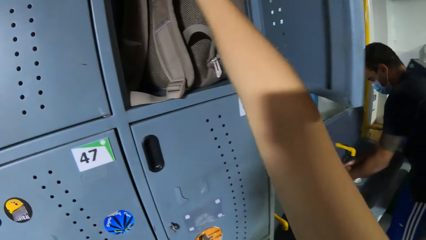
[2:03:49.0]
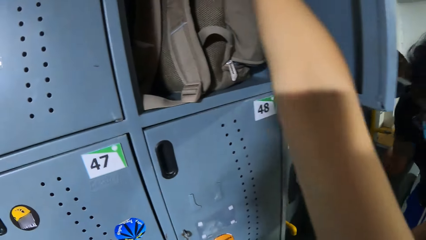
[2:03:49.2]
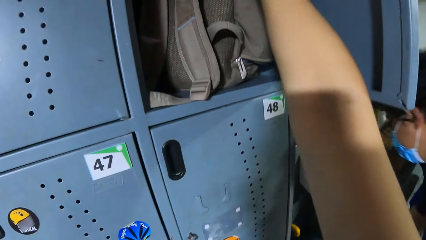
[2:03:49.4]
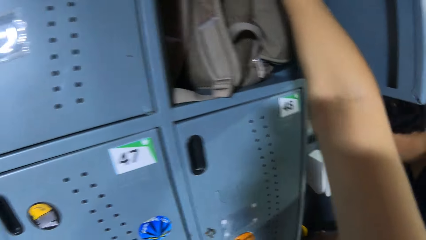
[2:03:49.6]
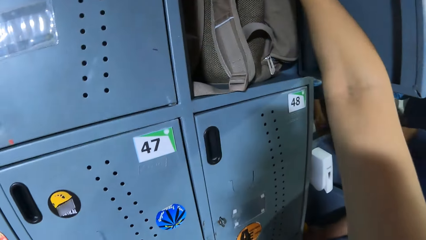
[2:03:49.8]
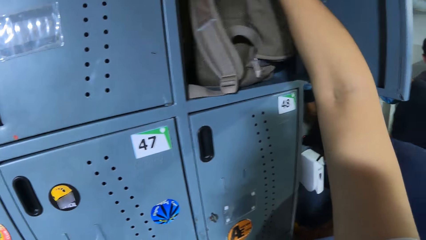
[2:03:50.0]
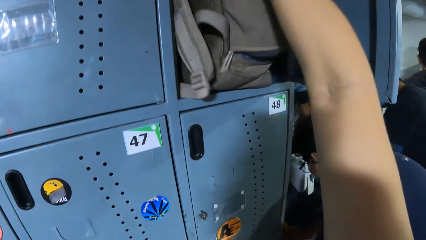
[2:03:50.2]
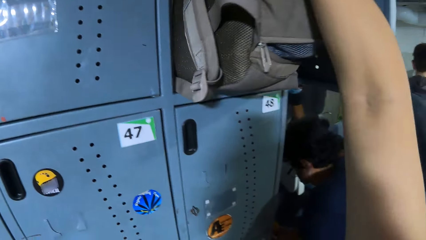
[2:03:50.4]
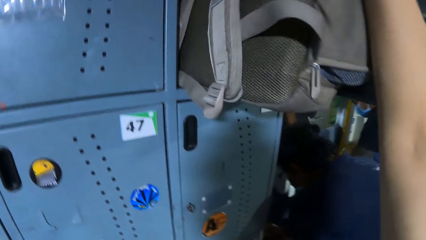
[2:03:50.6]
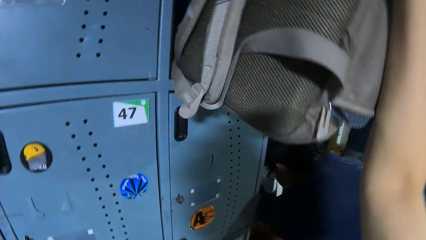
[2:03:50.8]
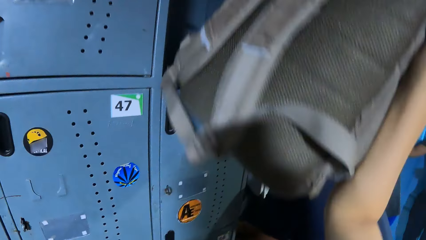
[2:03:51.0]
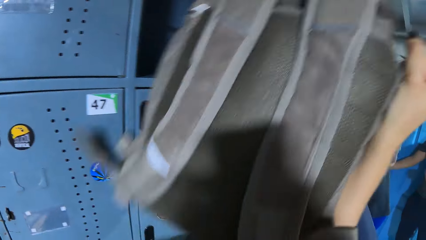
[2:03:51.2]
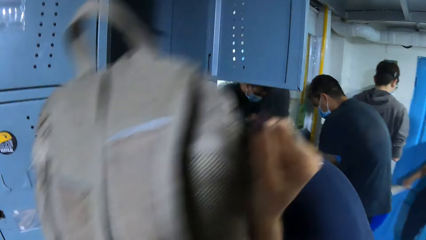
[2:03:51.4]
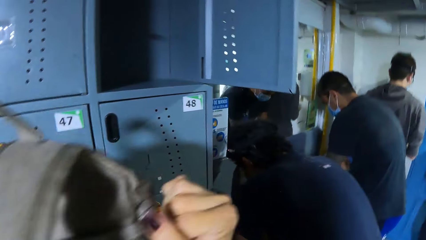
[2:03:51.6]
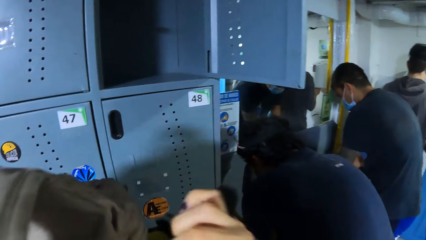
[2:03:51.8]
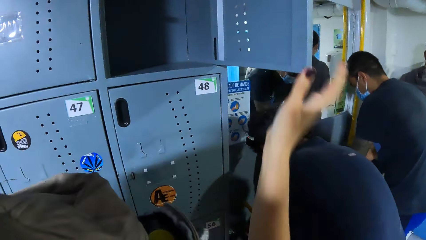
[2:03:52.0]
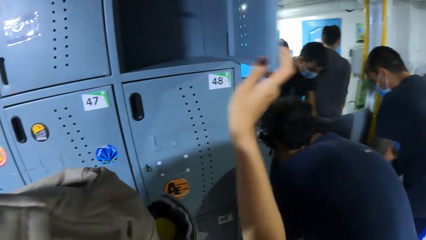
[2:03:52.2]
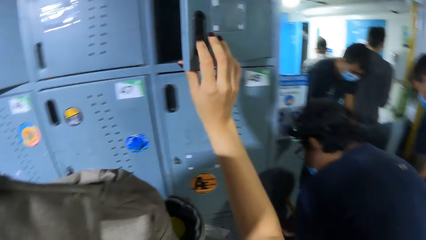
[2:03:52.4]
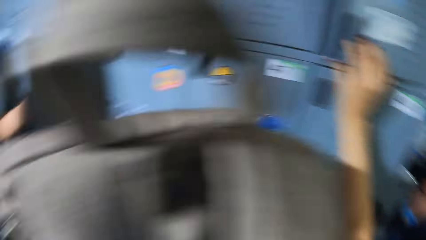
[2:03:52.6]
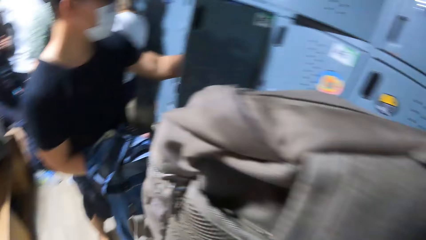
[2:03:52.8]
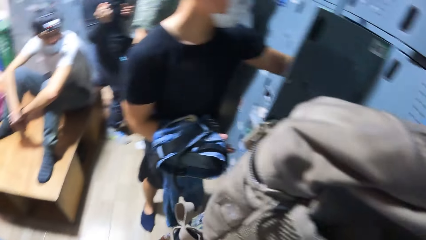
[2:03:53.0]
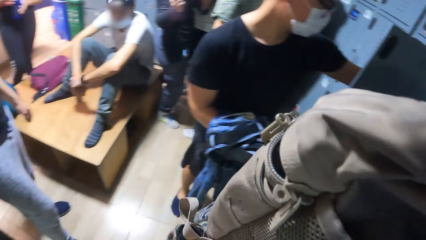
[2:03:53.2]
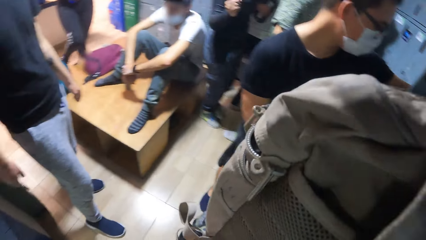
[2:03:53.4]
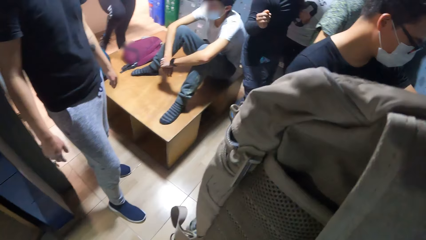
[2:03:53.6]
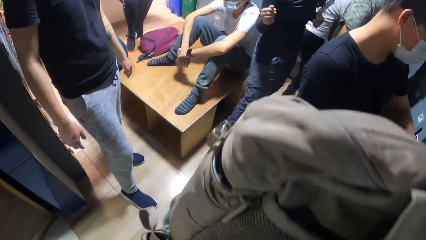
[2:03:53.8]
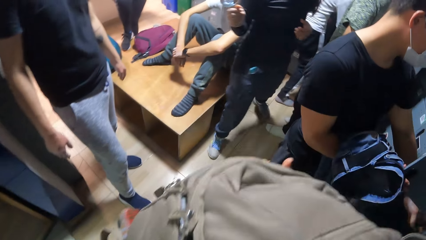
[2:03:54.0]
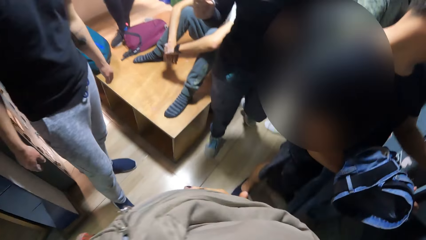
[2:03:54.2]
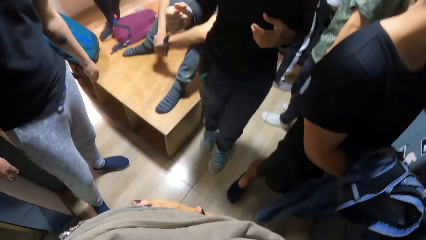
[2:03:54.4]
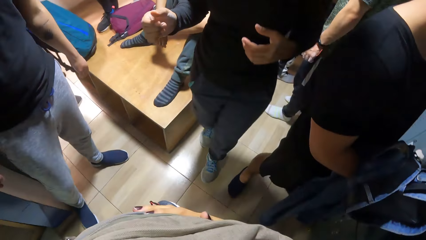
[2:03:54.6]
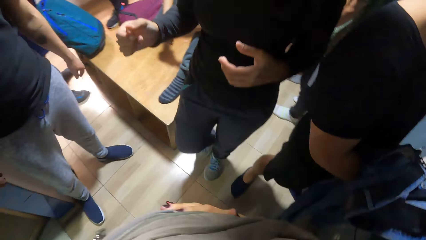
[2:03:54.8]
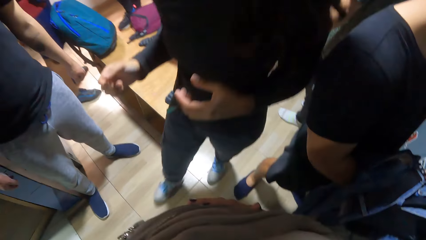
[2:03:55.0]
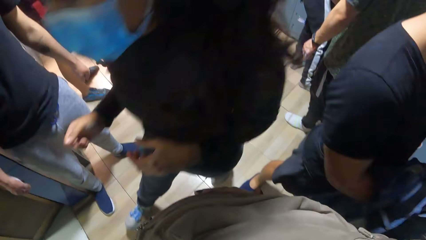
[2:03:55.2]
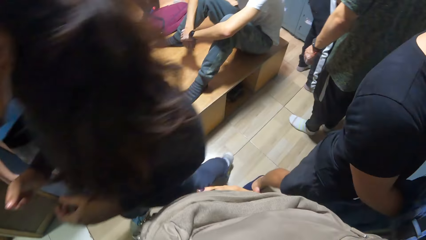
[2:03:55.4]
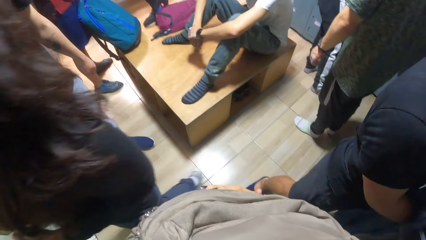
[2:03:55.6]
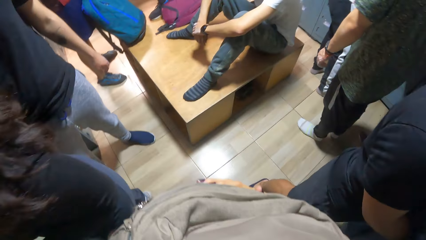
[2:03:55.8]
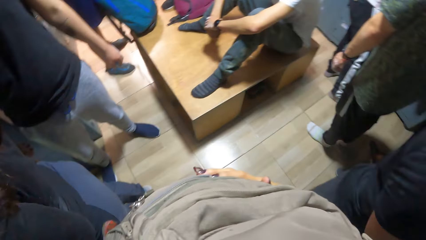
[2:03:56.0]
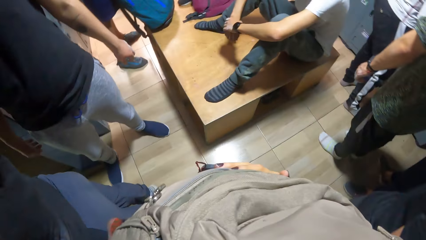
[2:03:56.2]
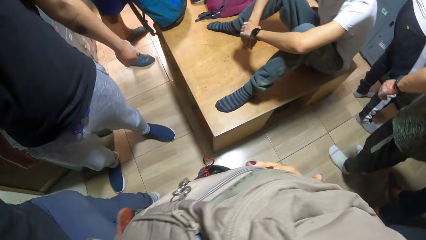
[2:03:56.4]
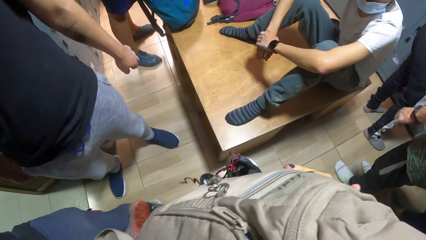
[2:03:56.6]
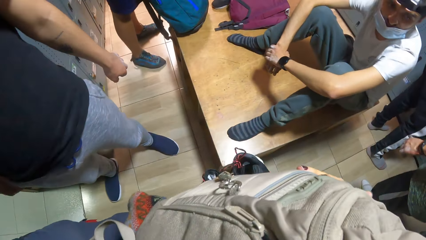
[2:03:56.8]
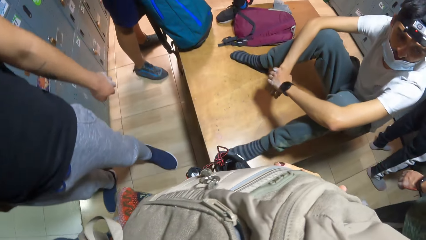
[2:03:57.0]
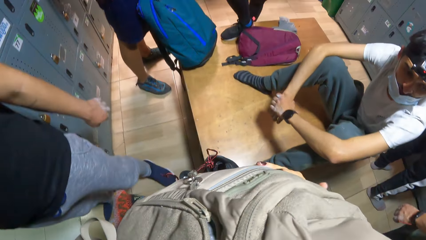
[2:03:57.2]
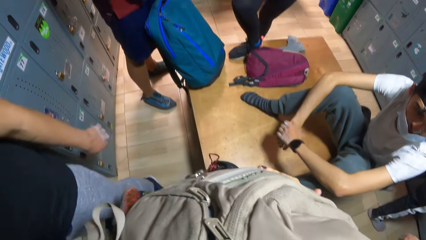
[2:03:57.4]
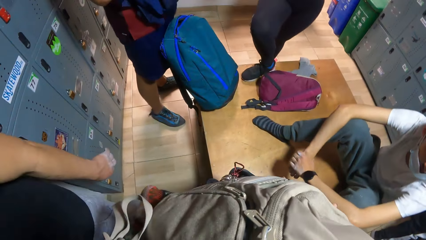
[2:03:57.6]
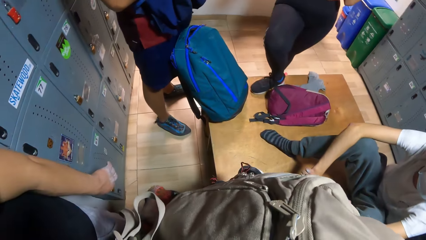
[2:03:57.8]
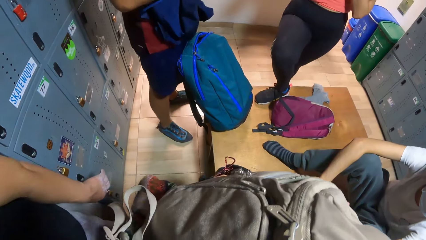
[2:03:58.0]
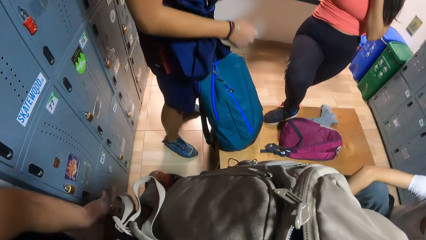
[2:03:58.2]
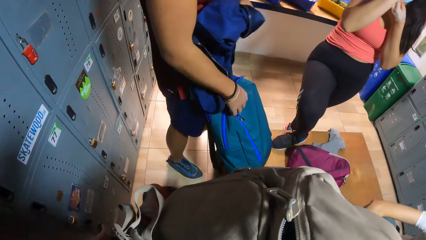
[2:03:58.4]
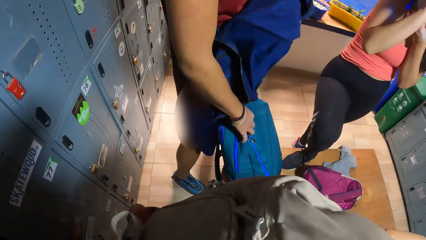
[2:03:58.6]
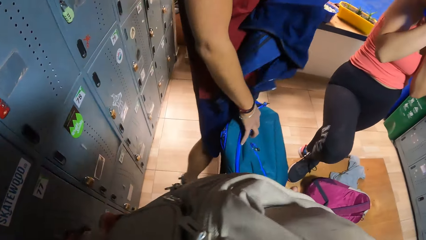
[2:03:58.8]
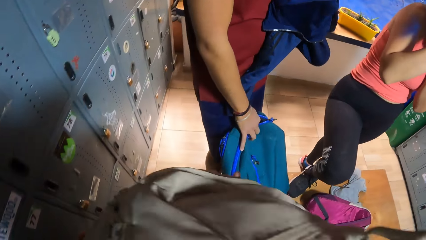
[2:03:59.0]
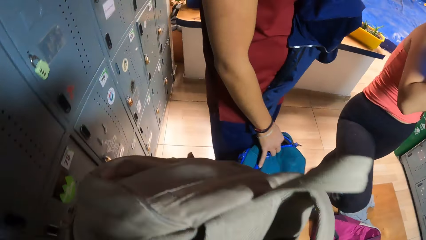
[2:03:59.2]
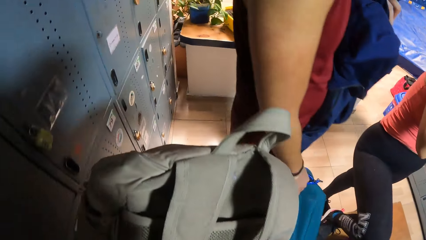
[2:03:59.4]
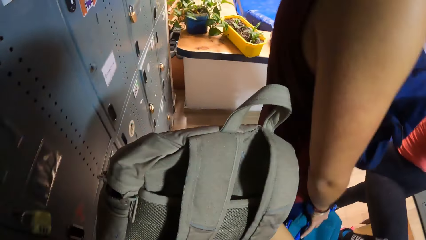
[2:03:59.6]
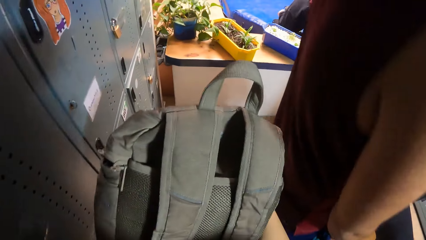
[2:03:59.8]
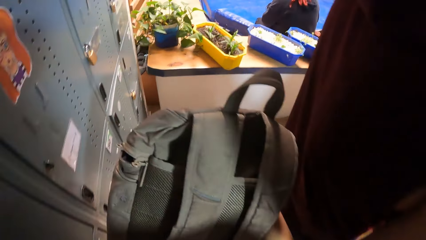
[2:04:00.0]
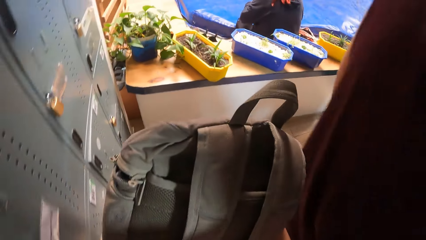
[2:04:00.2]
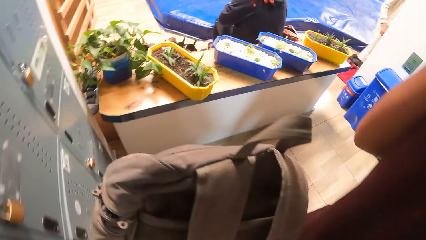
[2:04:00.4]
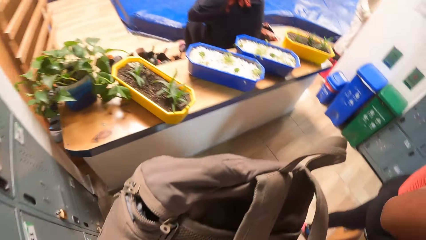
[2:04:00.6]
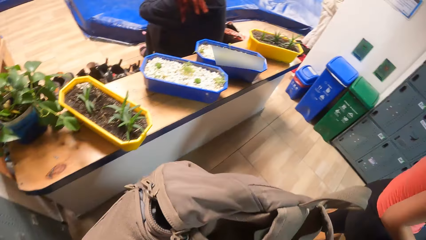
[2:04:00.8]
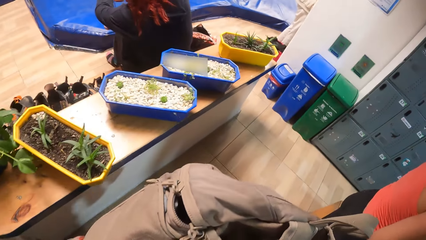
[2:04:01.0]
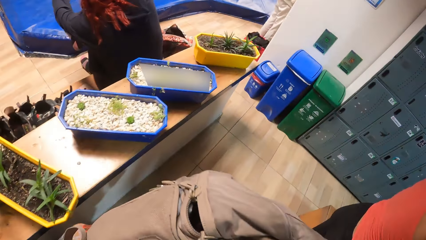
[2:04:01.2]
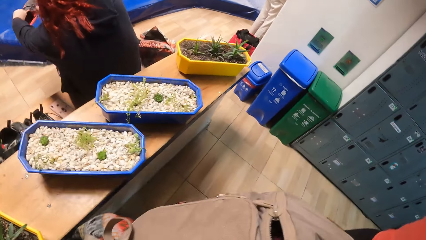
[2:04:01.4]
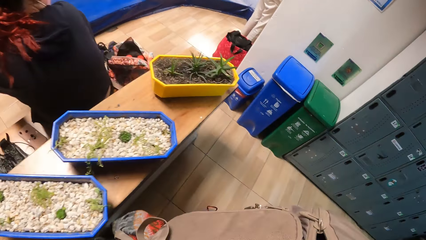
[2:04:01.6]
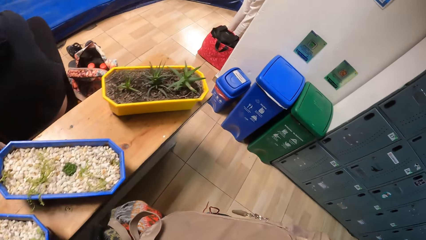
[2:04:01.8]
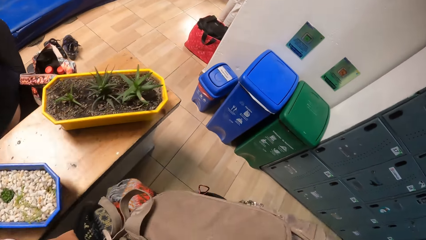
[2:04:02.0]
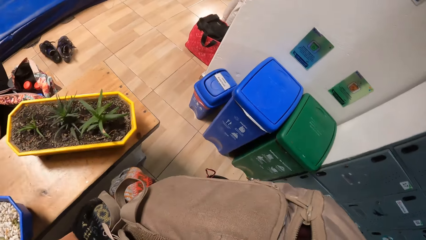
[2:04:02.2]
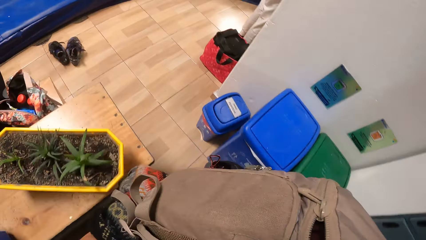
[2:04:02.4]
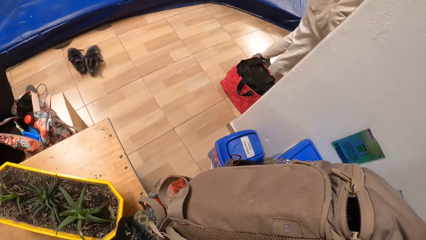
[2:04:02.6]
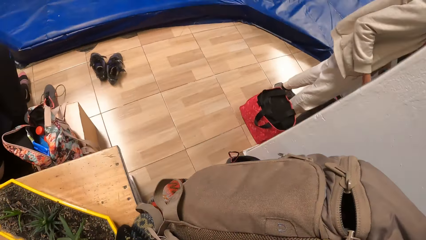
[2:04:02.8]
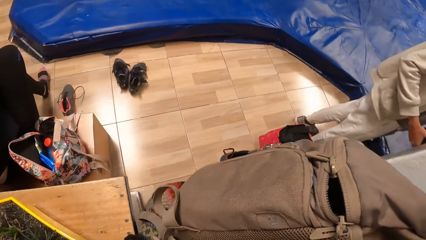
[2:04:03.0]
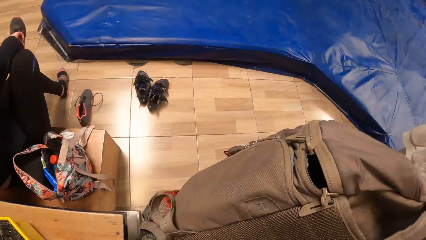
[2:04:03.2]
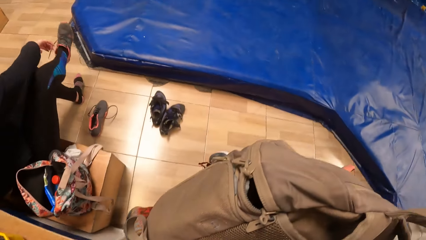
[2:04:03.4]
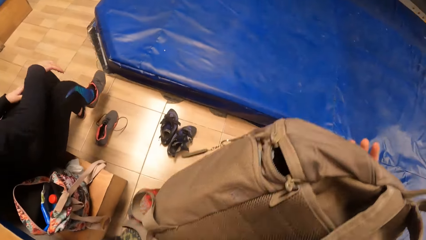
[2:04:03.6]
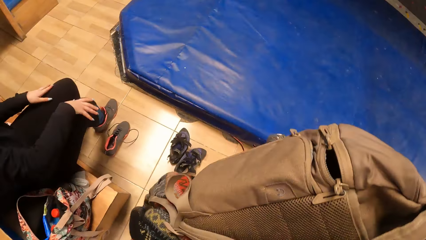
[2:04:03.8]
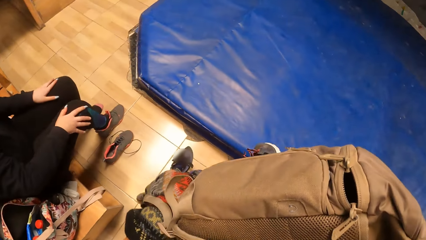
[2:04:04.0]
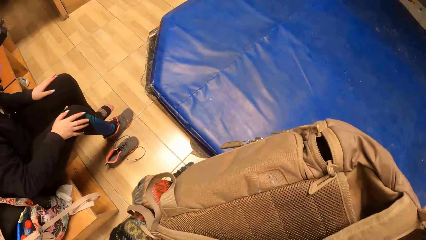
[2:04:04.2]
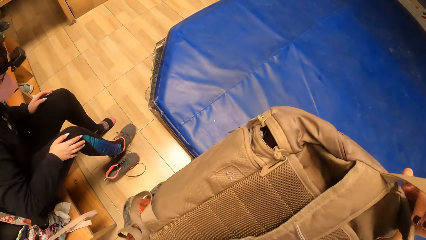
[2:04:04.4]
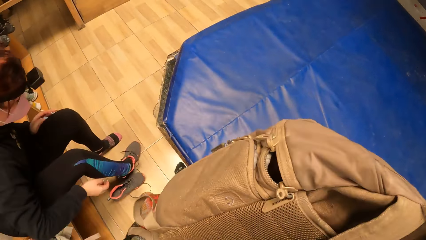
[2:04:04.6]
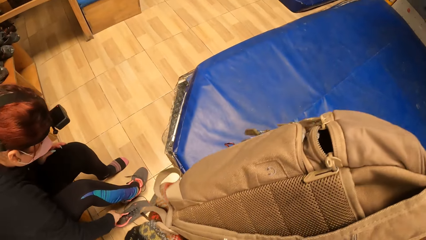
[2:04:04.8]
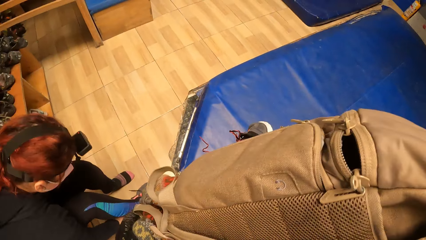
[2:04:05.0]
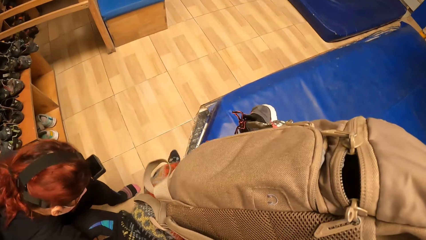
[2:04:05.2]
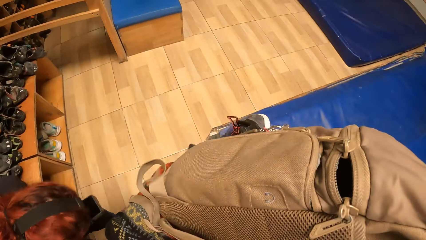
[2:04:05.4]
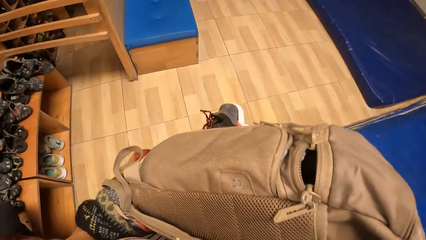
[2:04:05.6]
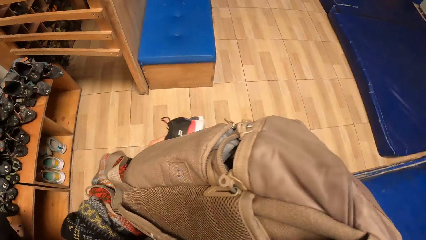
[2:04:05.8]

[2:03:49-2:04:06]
The camera wearer brings out a bag from the locker with her right hand. She closes the locker with her right hand. A woman walks past the camera wearer. The camera wearer walks out of the locker room.
